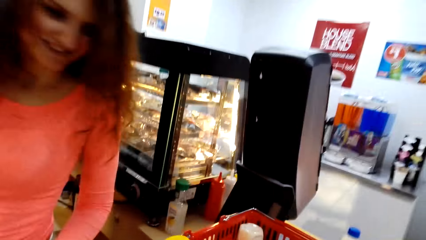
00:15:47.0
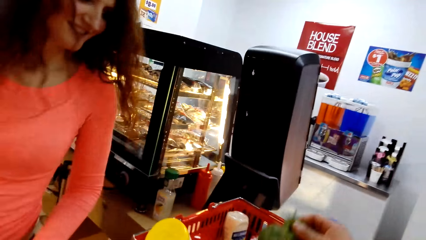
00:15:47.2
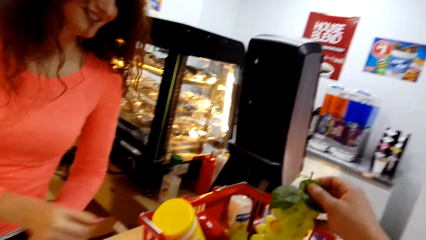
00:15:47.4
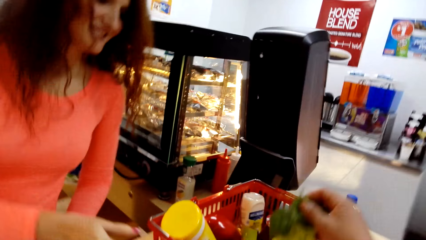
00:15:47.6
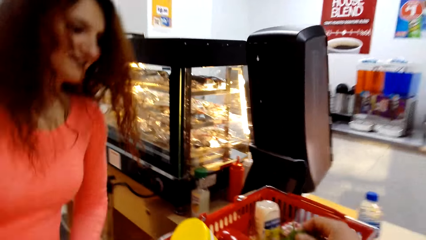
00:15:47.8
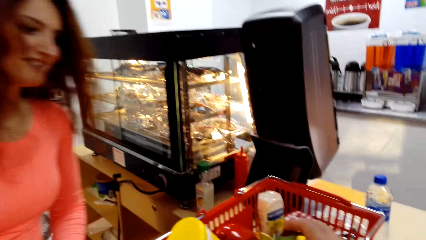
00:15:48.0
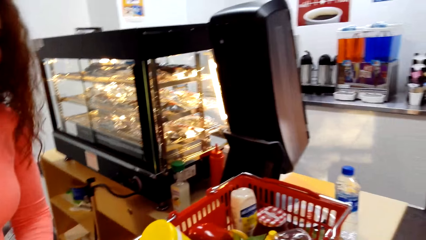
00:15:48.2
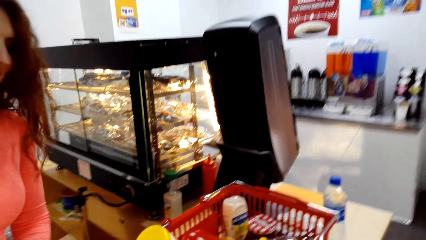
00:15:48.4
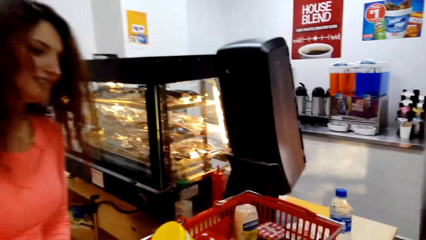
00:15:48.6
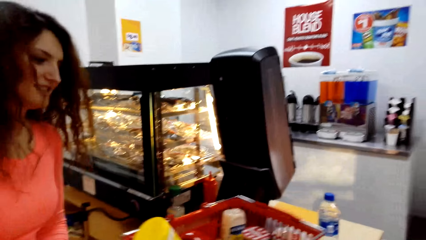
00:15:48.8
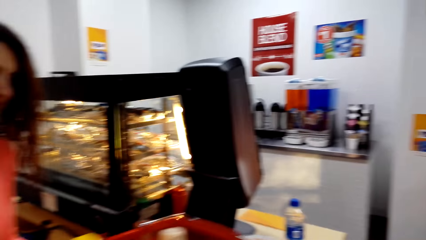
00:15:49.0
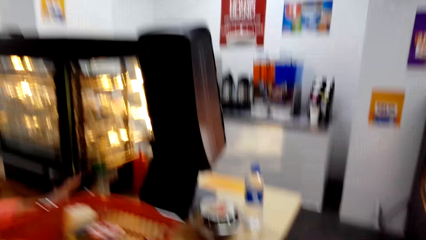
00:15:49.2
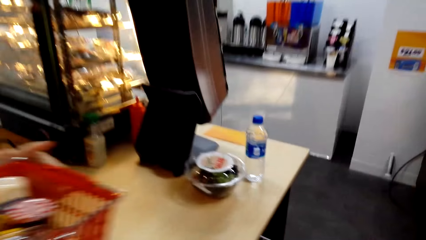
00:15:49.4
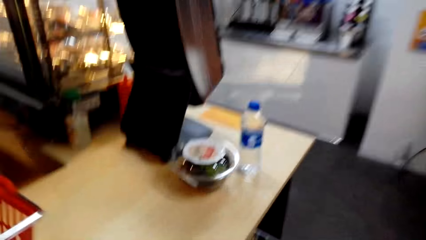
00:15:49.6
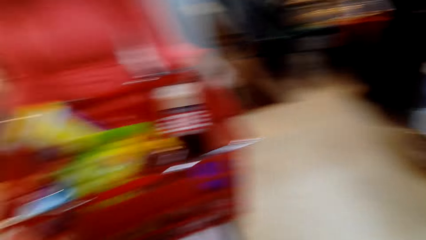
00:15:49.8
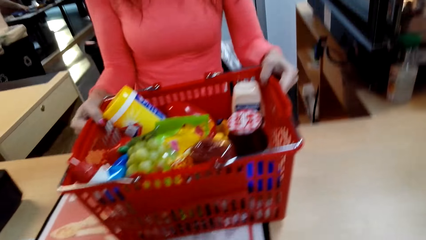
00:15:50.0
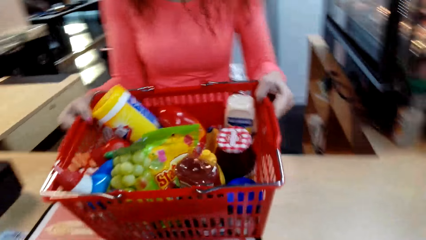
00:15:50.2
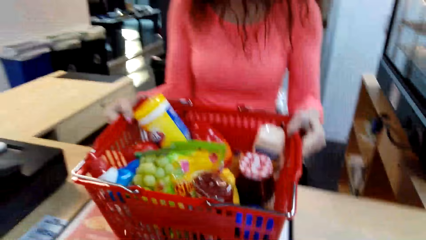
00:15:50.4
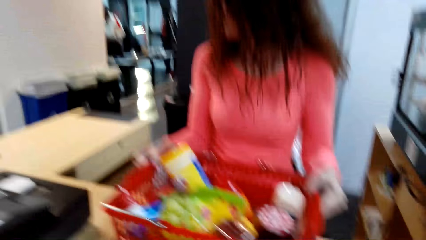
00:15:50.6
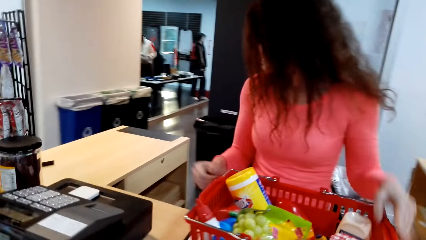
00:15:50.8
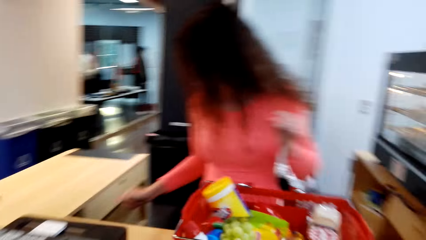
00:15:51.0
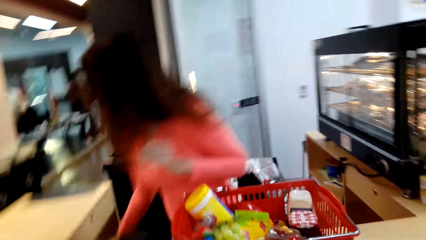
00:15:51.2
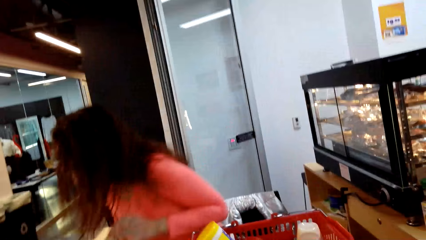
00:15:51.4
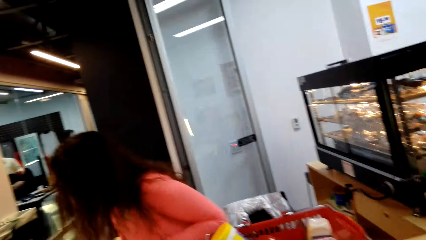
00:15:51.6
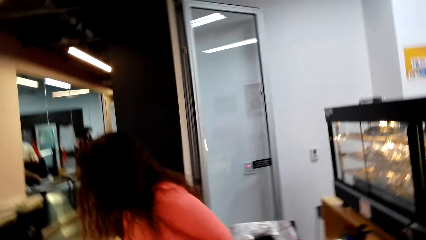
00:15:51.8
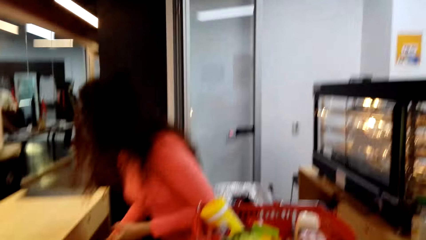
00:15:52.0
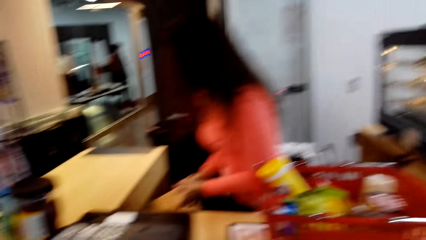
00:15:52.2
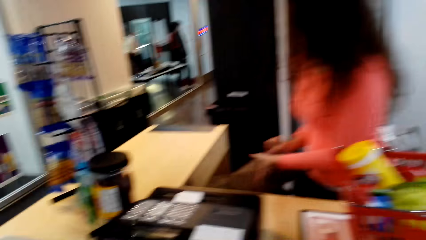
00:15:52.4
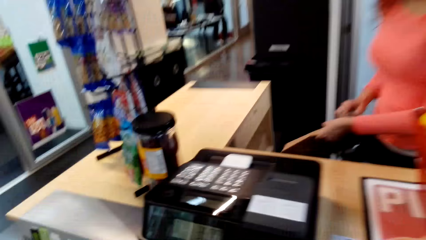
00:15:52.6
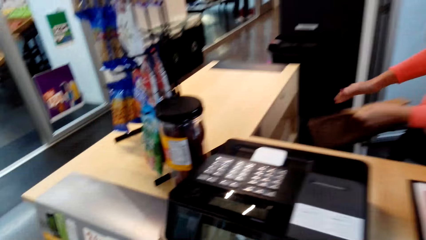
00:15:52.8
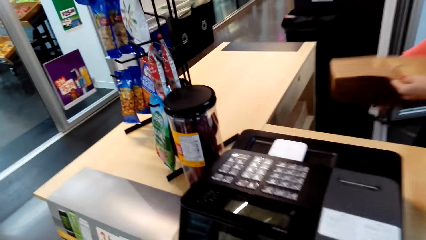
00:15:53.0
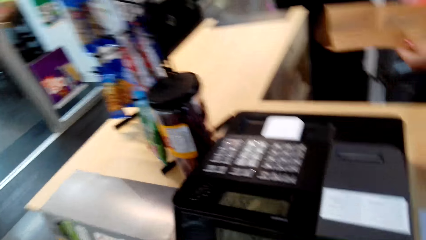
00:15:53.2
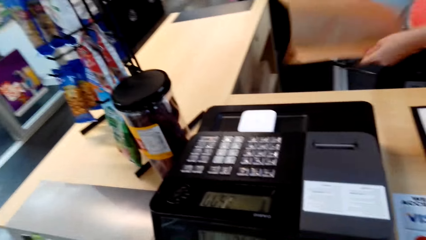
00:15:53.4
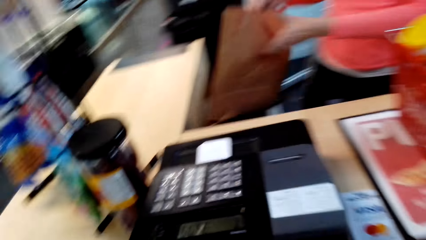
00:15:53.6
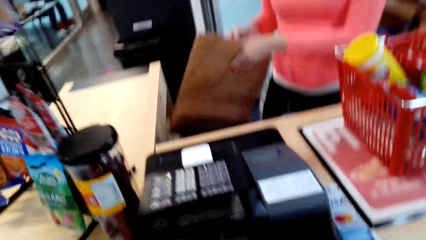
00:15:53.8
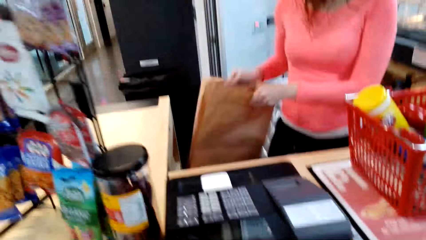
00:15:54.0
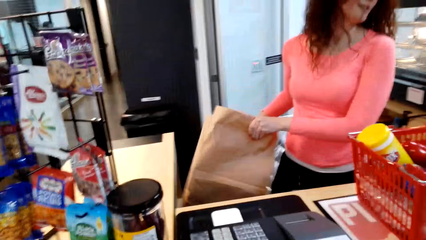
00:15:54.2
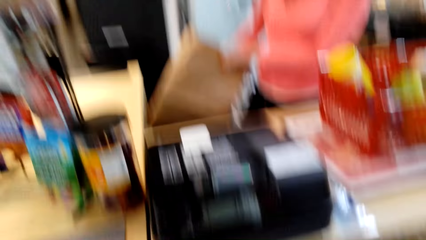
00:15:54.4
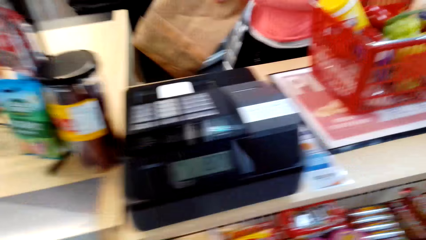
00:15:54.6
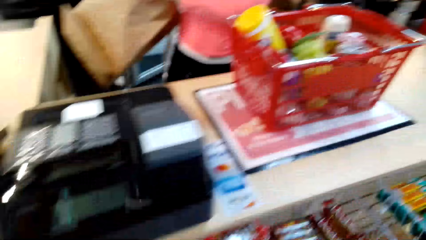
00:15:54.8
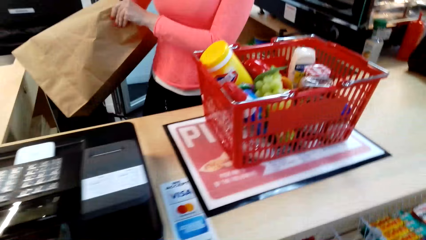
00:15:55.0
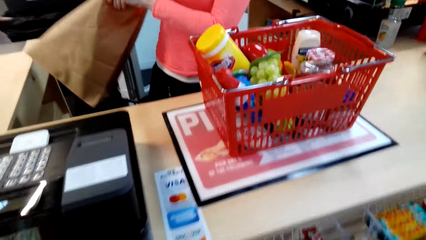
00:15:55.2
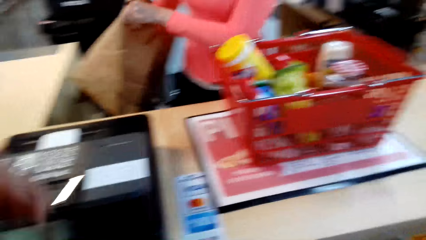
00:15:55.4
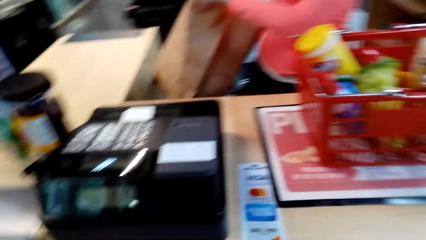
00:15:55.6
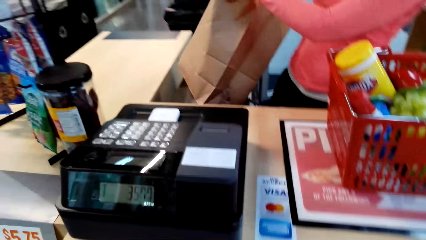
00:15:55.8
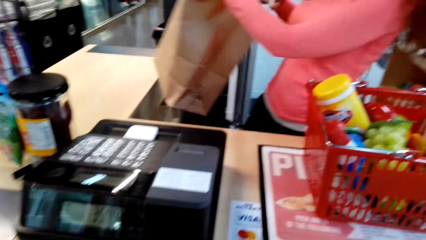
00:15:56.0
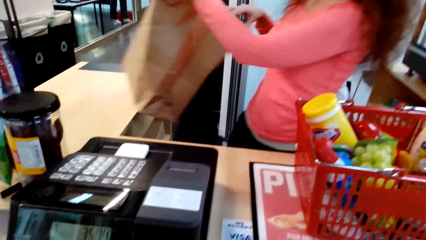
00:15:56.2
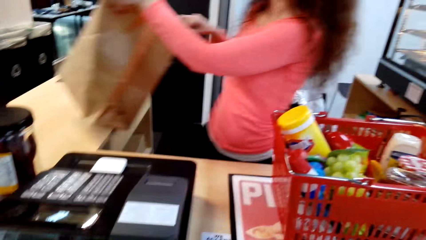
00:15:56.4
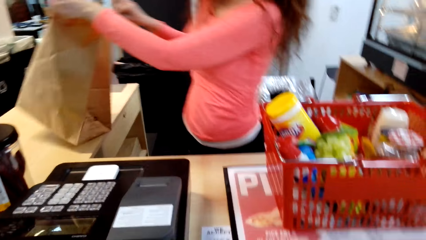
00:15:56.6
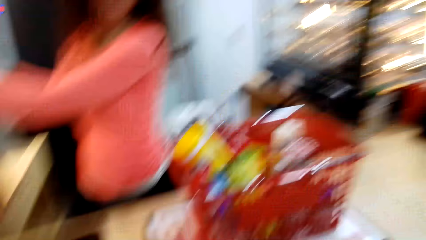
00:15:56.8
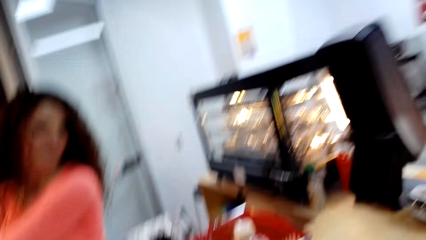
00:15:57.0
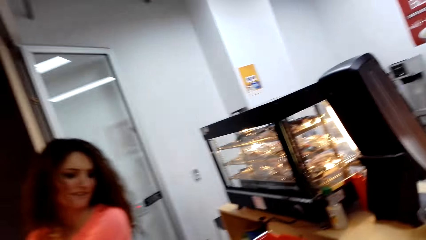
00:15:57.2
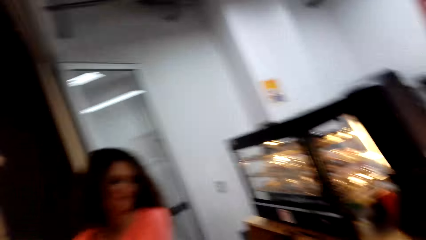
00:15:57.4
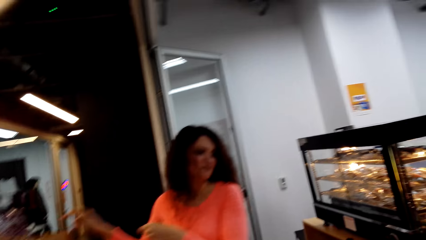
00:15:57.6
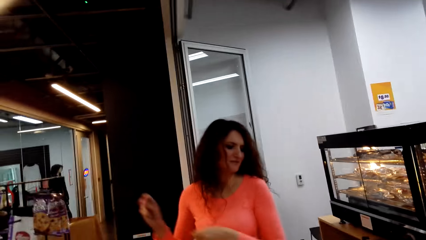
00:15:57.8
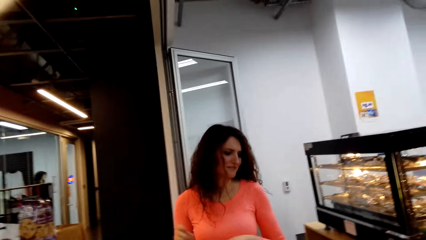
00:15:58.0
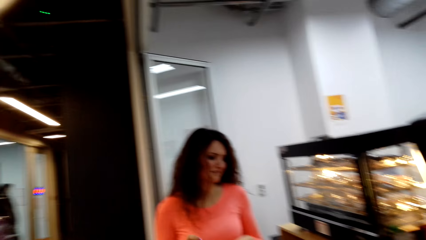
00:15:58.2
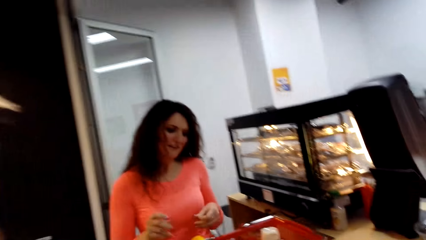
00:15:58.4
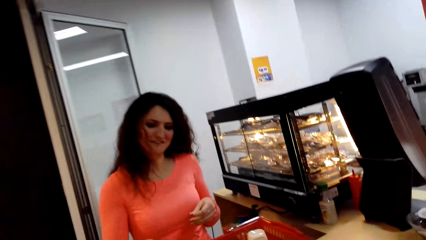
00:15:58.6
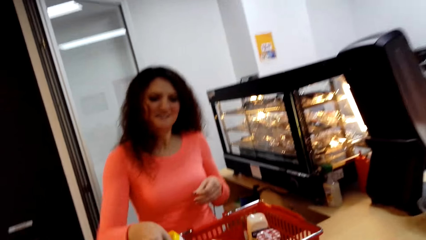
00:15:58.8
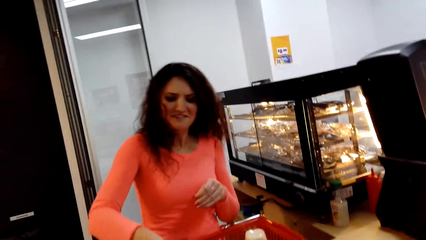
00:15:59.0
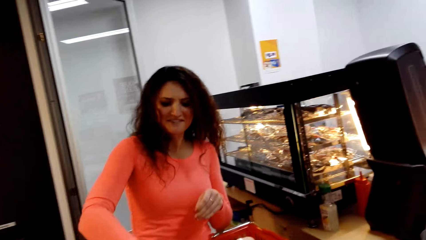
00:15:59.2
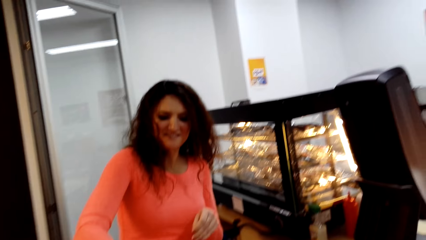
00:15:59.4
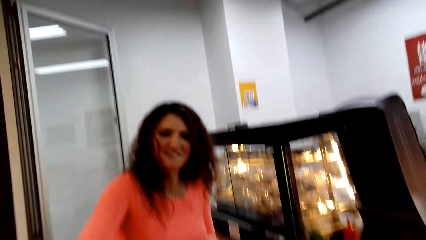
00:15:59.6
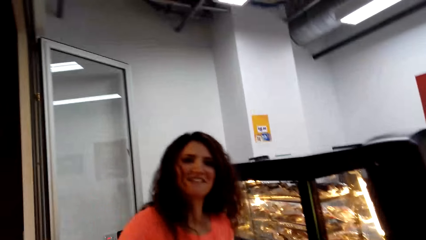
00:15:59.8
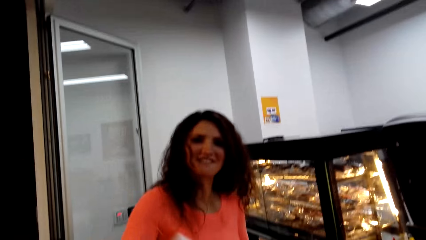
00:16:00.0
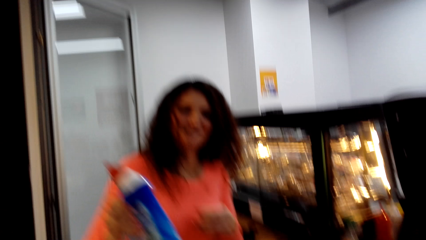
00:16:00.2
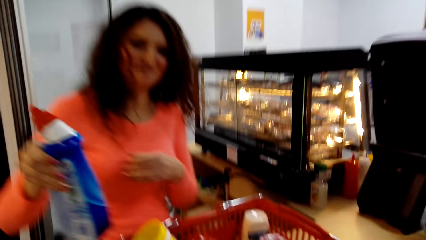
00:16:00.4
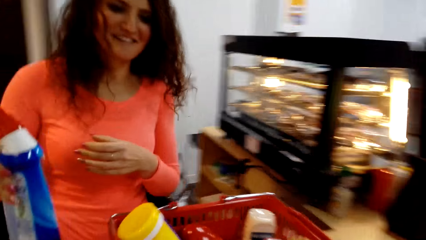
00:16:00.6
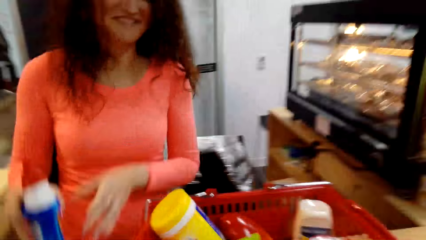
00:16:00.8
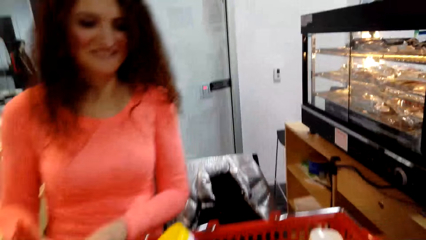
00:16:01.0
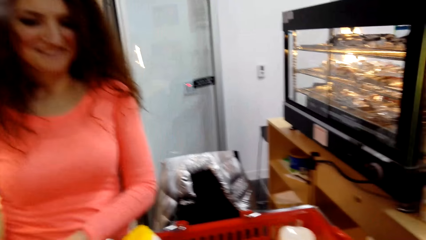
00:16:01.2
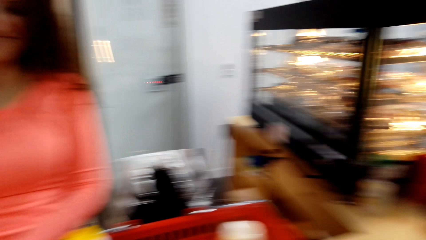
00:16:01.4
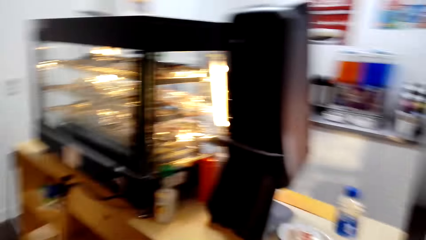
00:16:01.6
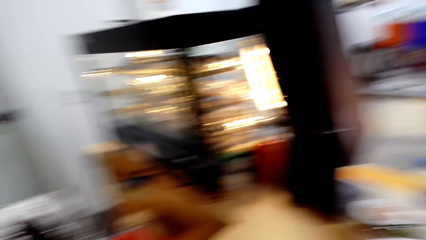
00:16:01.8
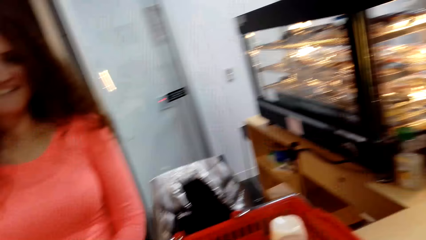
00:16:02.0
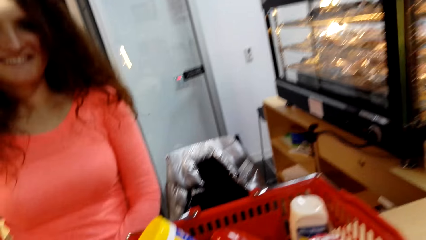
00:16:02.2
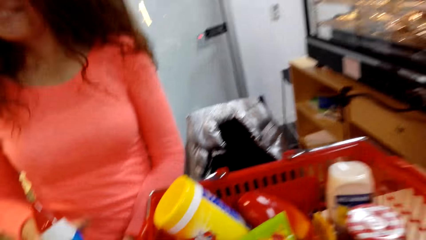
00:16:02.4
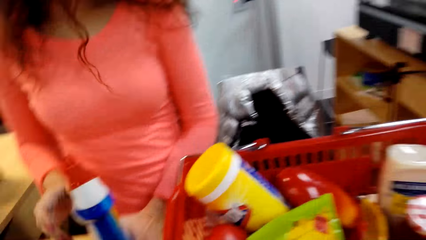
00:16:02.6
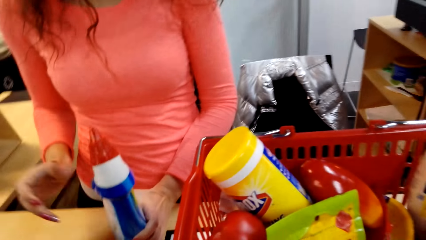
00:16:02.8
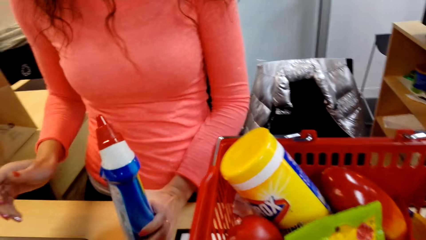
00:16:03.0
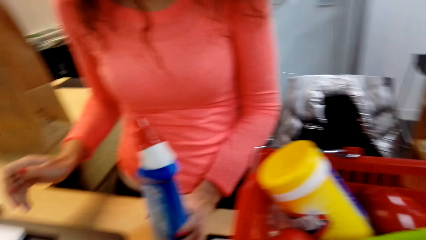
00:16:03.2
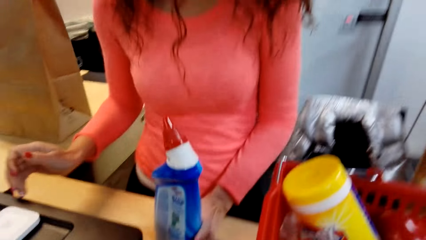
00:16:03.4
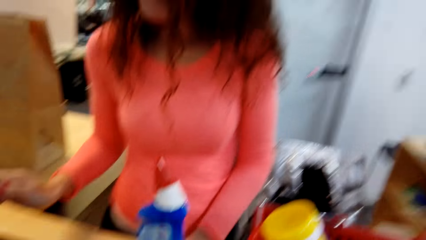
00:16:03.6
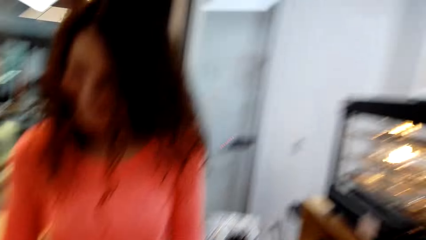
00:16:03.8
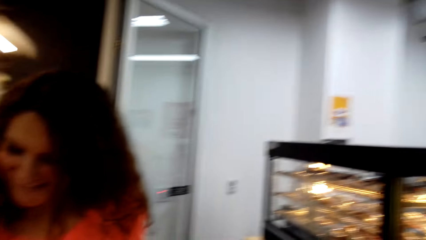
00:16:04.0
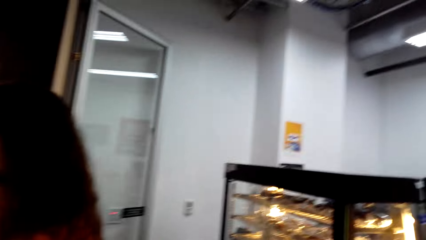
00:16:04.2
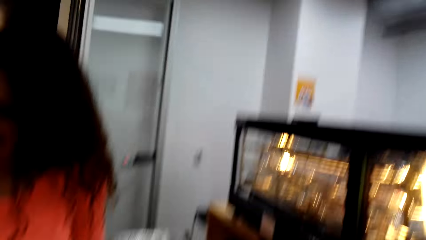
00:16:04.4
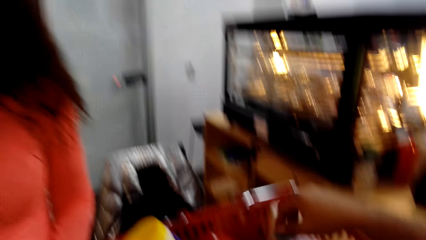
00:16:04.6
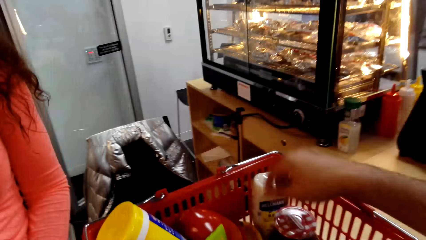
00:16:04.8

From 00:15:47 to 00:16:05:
The cashier talks to the camera wearer. The camera wearer puts stuff in the basket. The cashier drags the basket on the counter, picks an envelope and puts the envelope on the counter. Another person walks in the supermarket. The cashier walks in the room. The camera wearer picks the bottle from the basket. The cashier scans the Harpic. The camera wearer looks around. The cashier holds the bottle.
